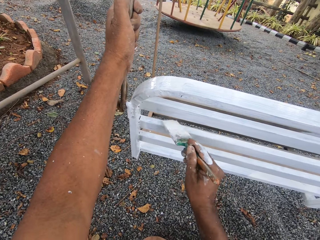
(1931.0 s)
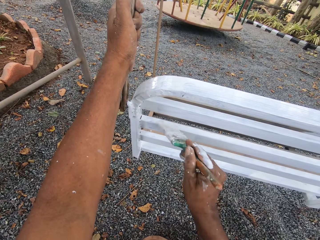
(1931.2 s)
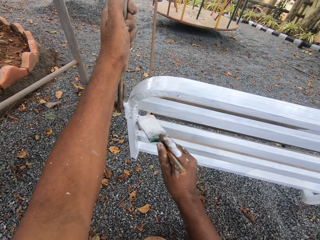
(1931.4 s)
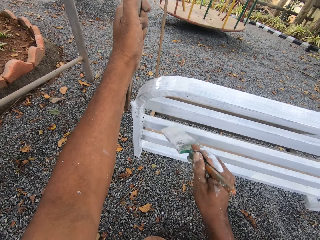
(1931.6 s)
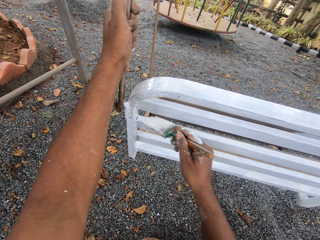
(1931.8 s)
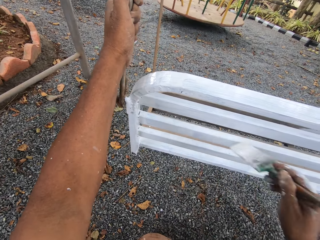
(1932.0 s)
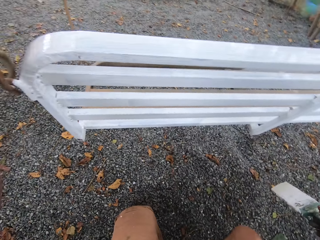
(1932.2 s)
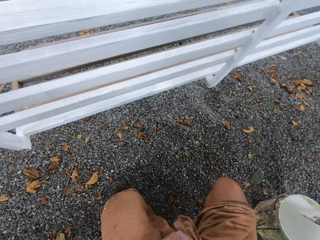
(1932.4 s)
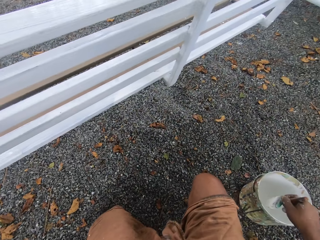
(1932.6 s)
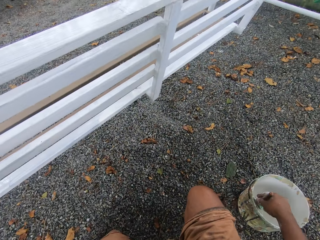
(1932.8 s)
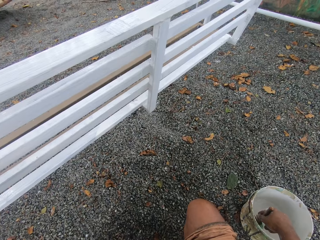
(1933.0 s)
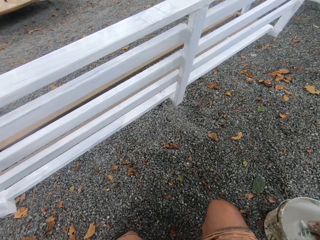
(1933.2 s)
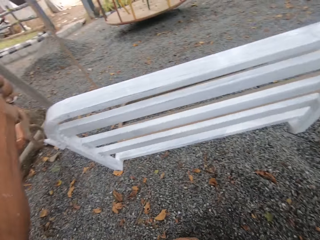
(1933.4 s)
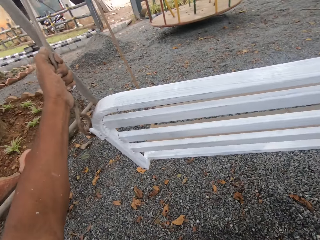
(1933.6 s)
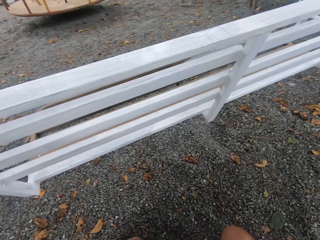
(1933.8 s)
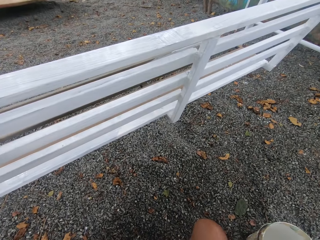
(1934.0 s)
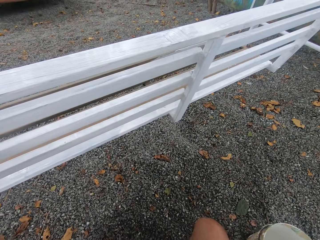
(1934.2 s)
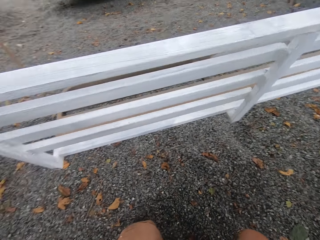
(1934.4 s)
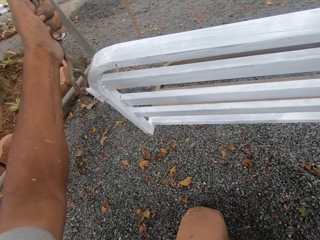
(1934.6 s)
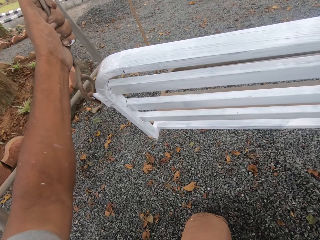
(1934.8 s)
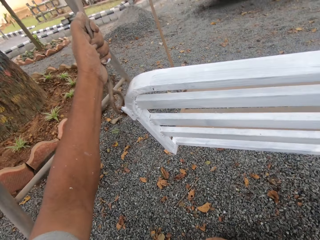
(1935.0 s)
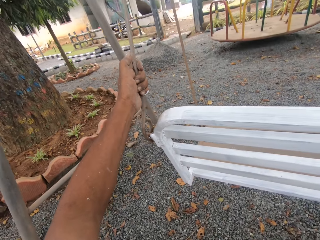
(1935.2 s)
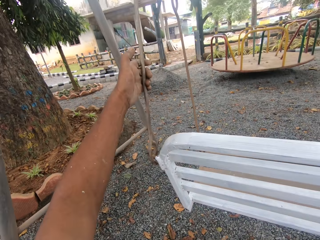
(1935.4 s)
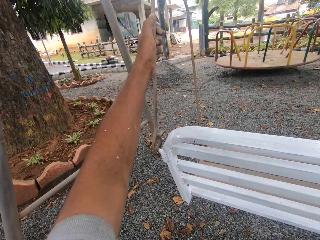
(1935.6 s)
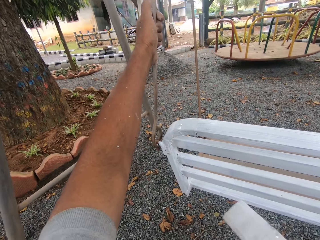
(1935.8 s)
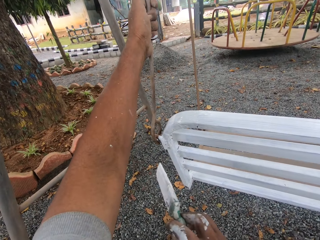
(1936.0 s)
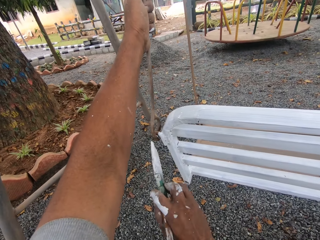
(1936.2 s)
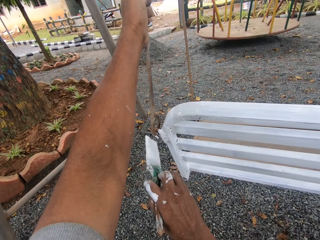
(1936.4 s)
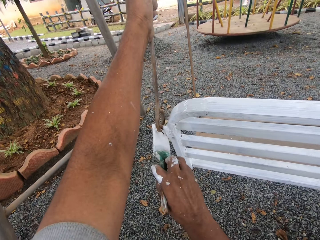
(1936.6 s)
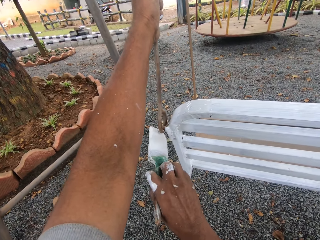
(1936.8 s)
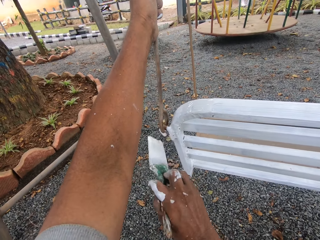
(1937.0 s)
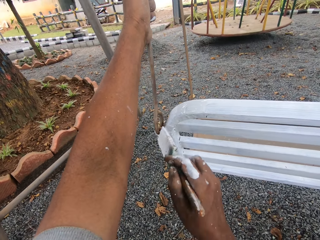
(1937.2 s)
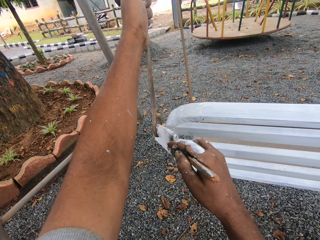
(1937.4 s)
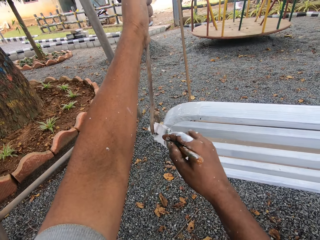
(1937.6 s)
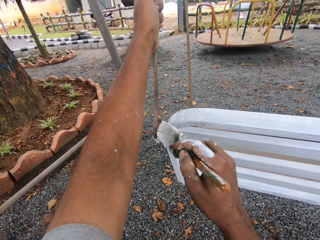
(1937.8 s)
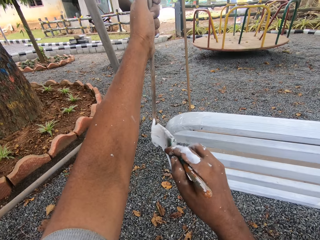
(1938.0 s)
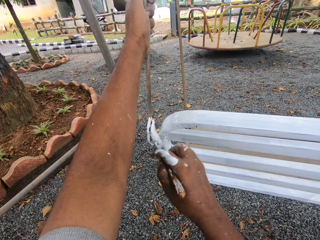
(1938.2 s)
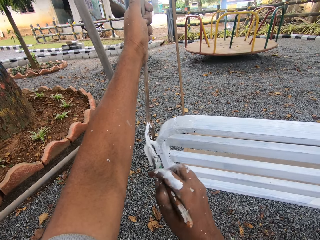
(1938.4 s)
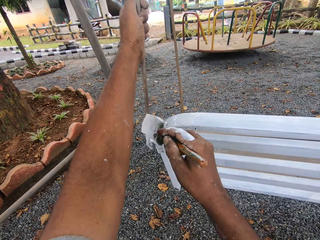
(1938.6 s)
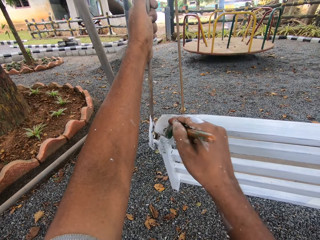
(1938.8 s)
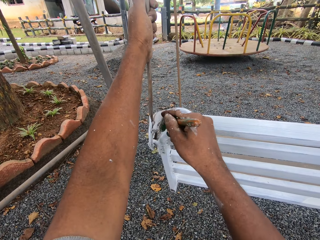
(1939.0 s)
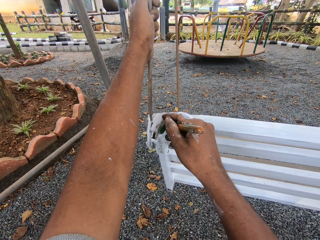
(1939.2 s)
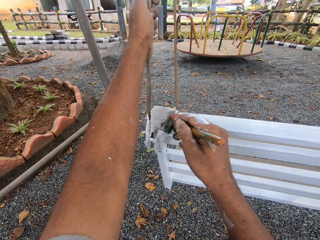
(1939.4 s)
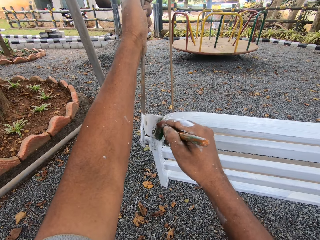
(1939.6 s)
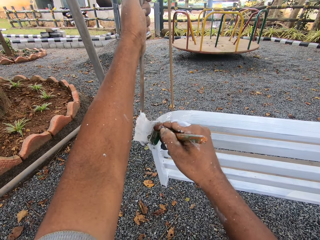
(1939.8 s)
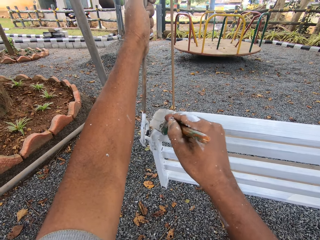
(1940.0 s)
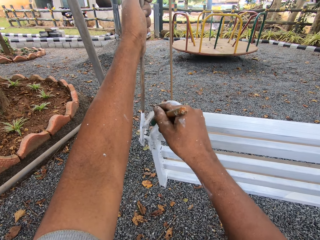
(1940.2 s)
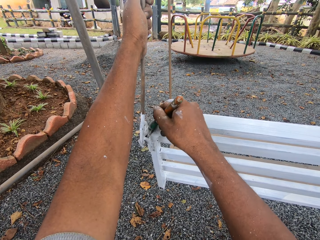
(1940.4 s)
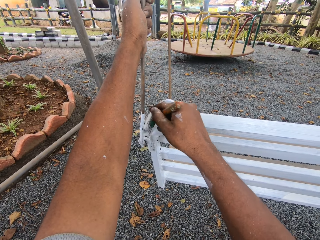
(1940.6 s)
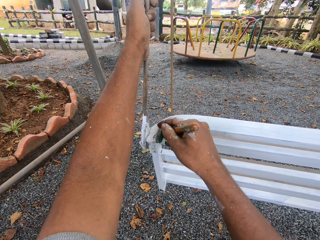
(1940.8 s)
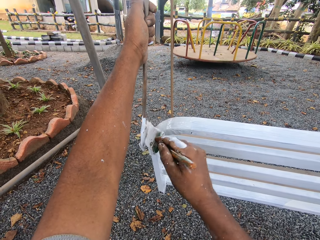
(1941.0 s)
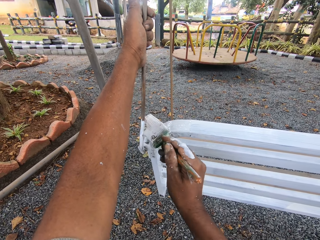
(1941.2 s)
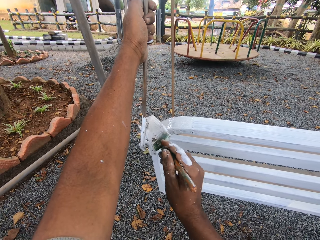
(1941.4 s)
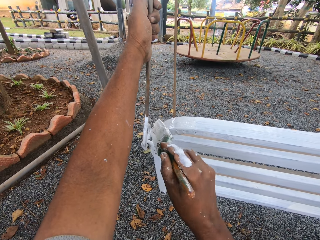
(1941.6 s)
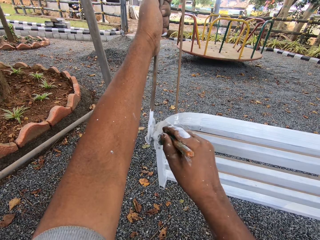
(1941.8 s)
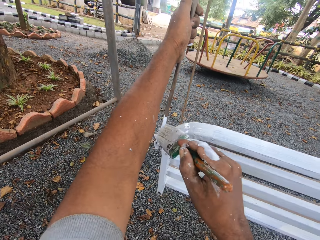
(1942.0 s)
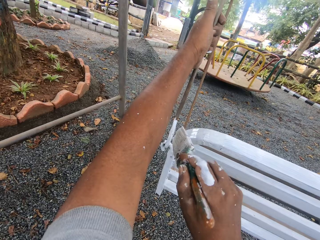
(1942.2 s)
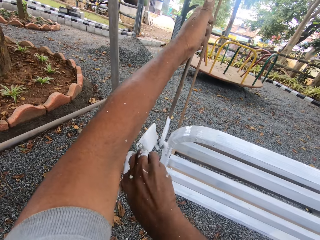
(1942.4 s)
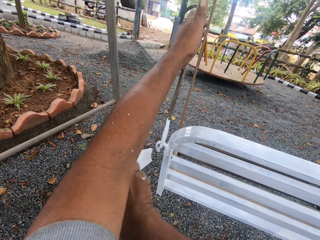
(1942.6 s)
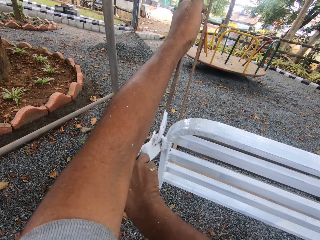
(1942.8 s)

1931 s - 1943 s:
The camera wearer dips the paint brush into the can of paint on the ground. He paints the swing chair seat with the paint brush in his right hand.

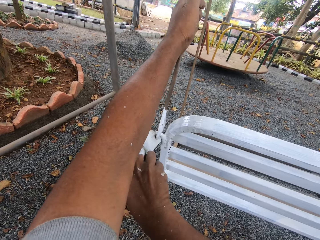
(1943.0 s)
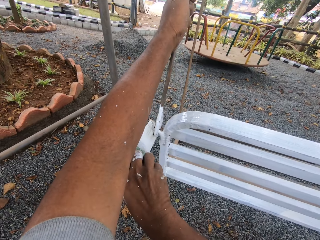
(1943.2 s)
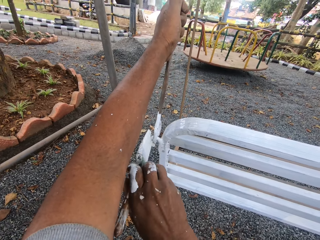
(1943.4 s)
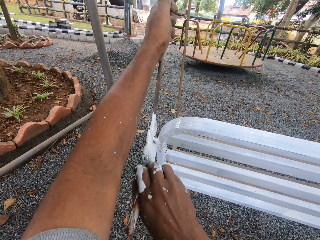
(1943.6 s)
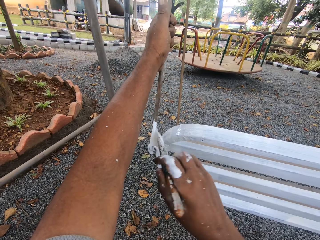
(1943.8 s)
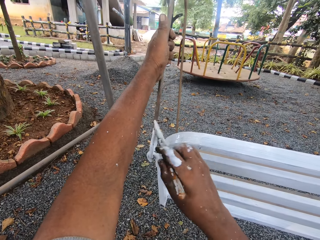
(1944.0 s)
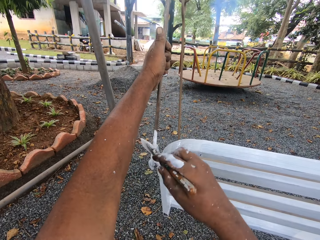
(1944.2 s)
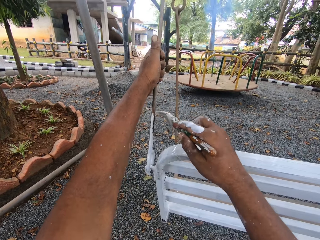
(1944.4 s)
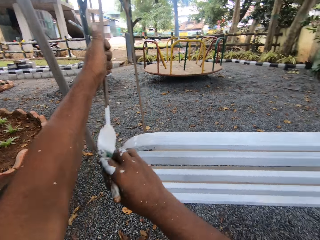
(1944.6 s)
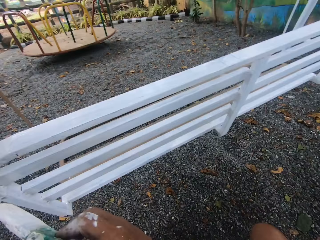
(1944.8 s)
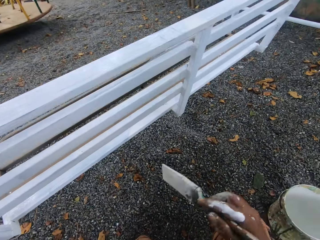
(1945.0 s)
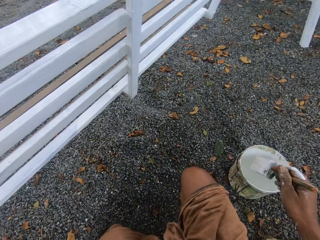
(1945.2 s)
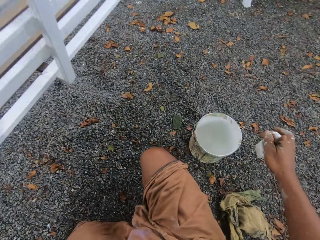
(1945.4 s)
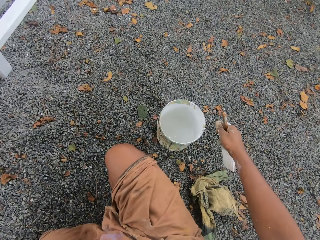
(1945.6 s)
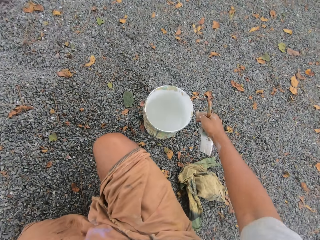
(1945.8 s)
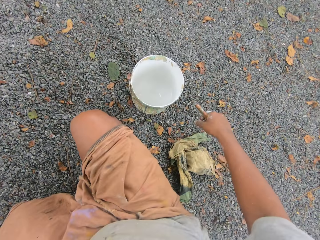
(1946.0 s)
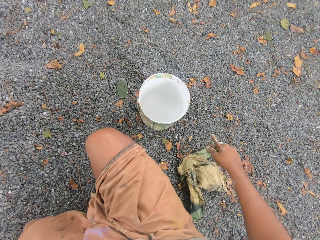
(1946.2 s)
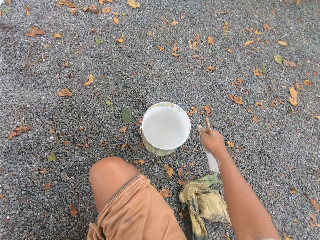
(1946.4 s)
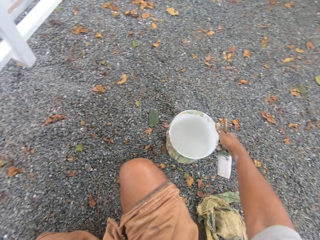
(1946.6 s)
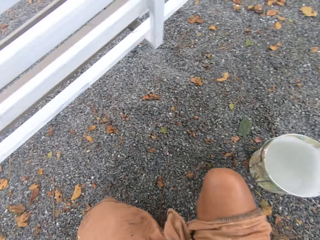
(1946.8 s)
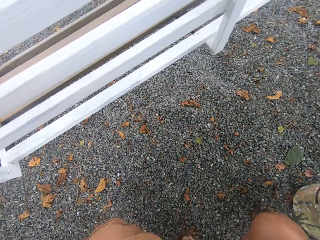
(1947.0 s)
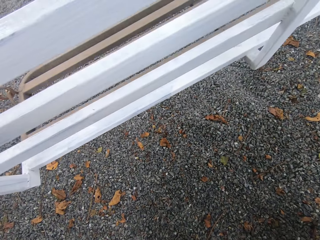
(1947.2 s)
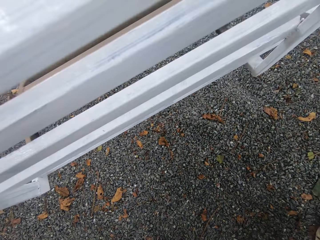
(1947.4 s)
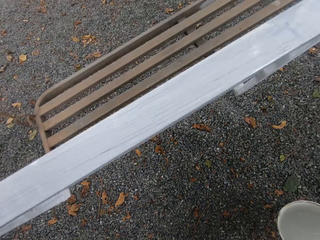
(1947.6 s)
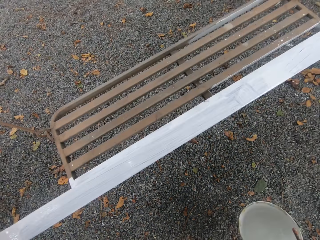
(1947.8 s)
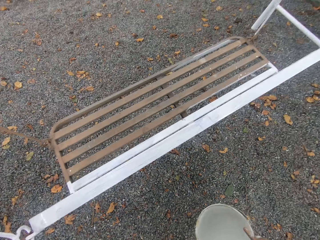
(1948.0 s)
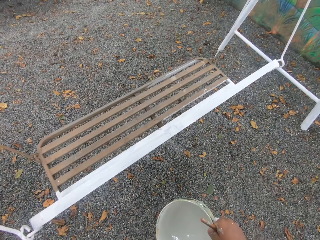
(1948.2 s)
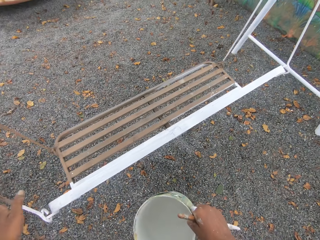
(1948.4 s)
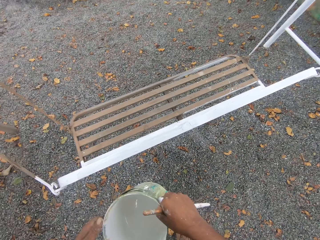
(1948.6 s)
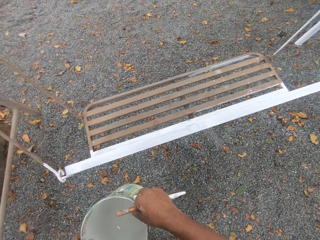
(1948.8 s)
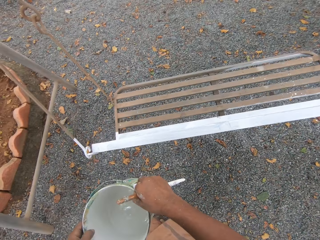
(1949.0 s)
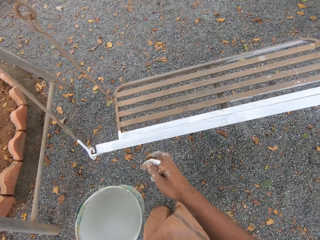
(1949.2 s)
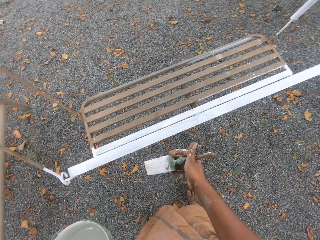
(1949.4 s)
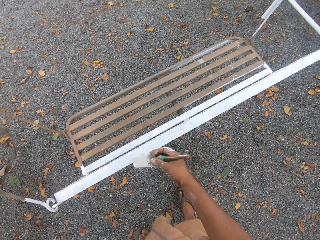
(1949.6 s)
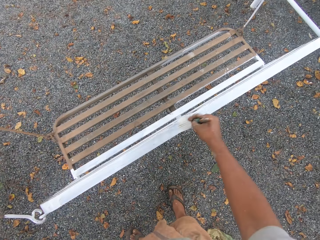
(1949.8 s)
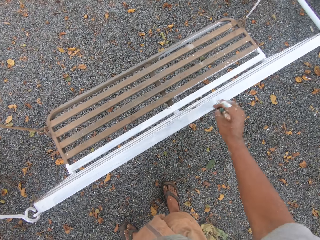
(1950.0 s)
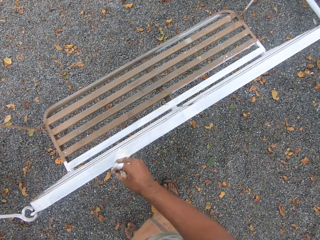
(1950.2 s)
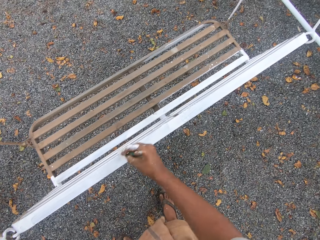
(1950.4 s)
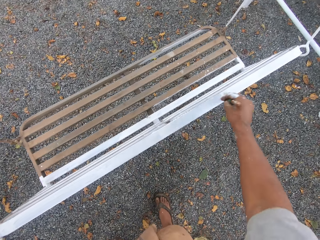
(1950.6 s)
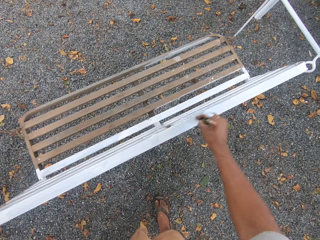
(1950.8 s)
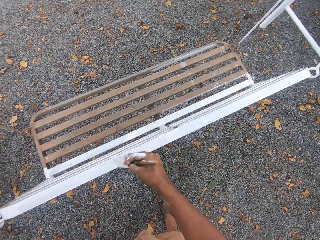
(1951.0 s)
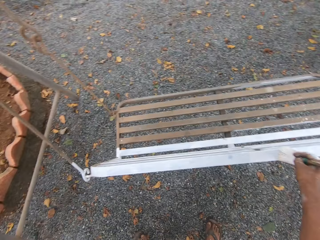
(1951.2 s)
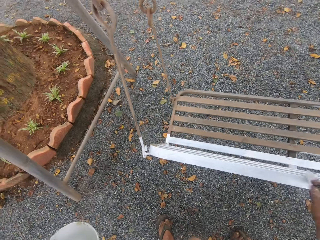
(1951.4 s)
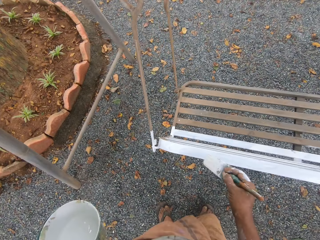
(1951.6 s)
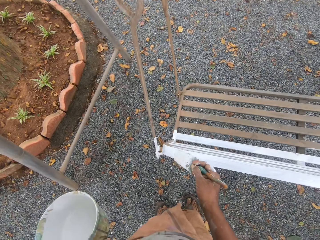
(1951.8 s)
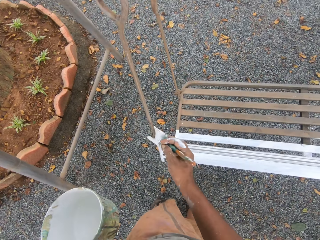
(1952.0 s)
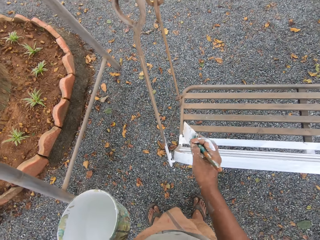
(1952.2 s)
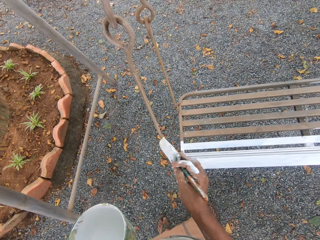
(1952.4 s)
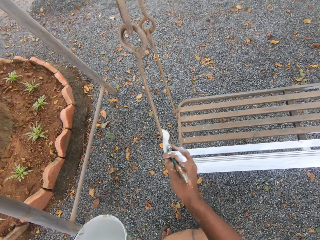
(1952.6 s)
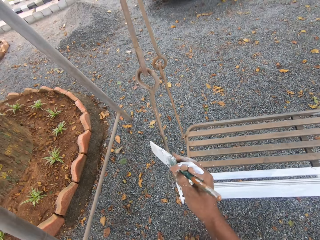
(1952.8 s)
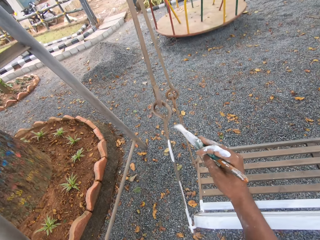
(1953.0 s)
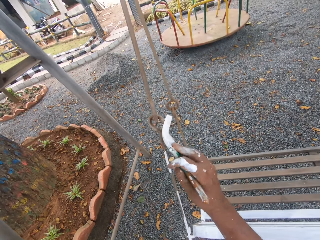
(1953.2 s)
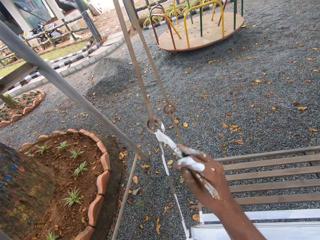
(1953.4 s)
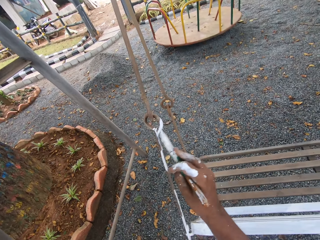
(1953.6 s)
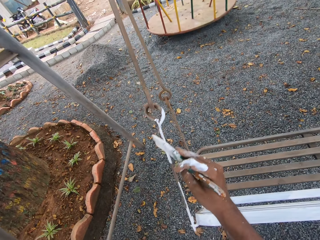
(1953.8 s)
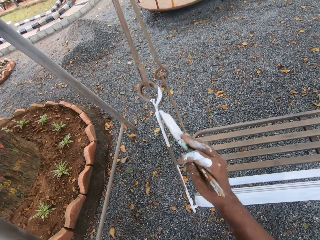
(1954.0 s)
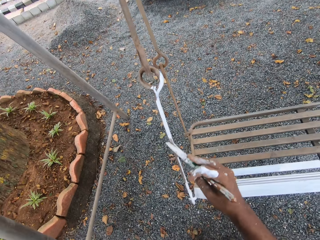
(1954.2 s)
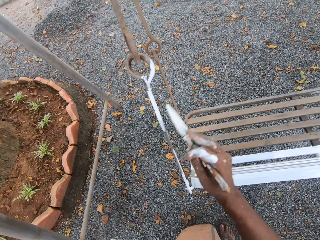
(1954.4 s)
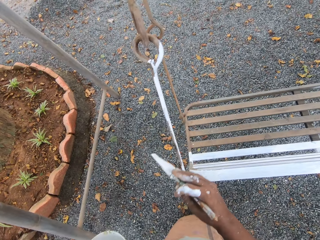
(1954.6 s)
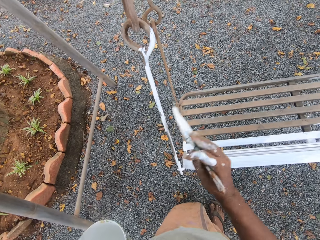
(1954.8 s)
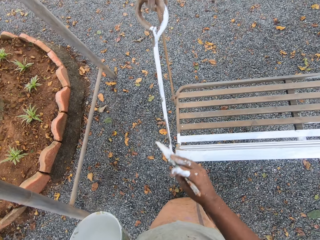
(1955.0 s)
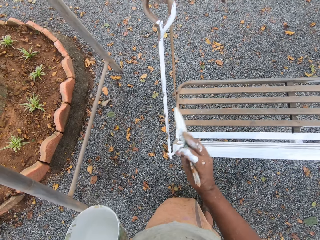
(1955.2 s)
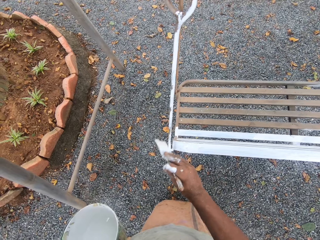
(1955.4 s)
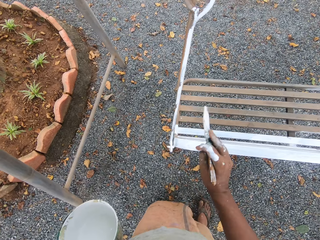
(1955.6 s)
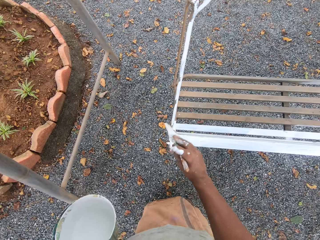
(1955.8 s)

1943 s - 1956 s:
The camera wearer picks up the paint can with his right hand. He stands up. He passes the paint can to his left hand. He paints the swing chair seat with the paint brush in his right hand.
